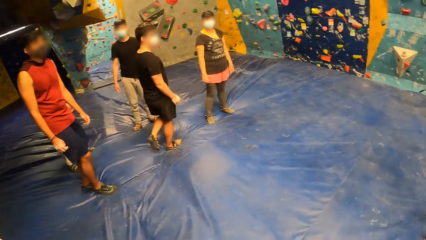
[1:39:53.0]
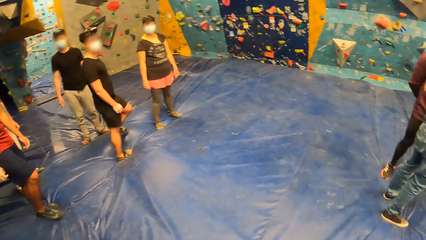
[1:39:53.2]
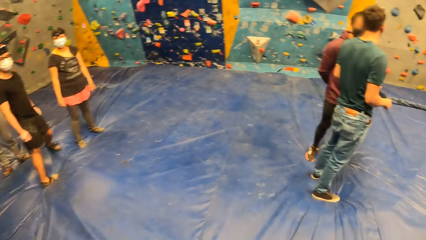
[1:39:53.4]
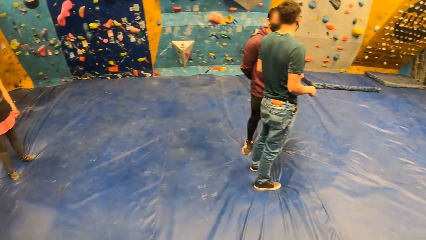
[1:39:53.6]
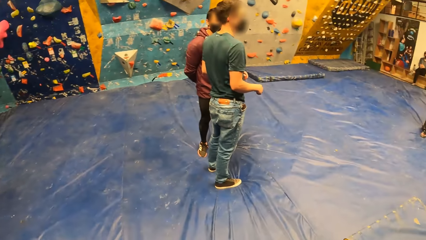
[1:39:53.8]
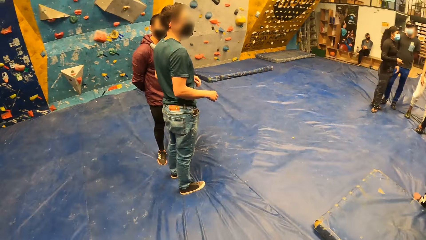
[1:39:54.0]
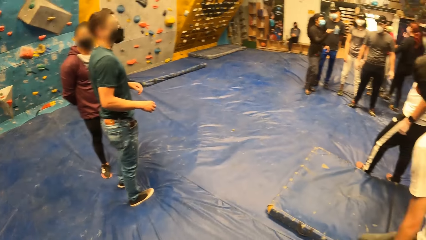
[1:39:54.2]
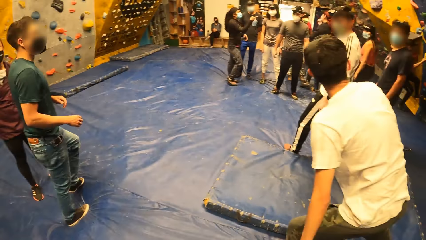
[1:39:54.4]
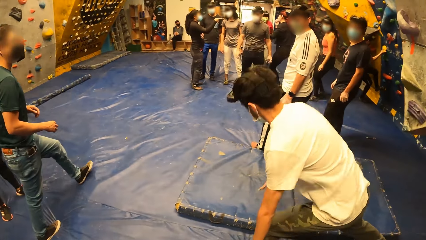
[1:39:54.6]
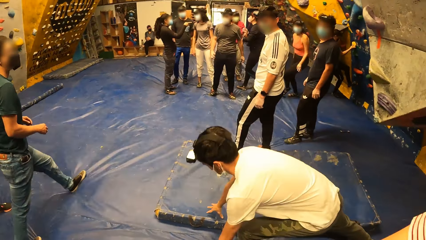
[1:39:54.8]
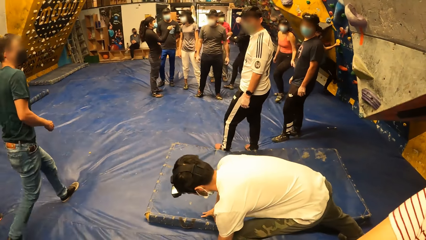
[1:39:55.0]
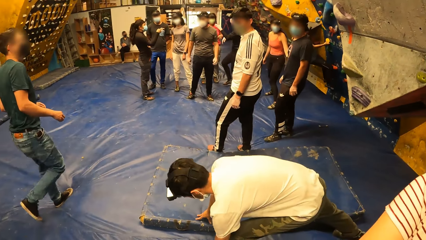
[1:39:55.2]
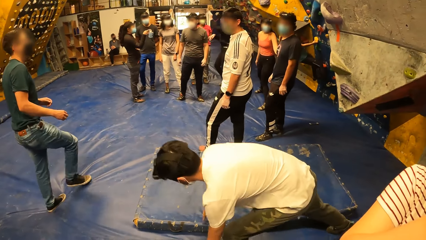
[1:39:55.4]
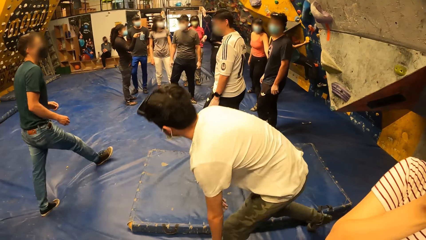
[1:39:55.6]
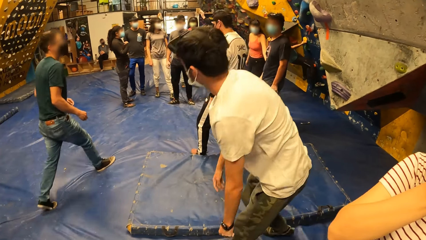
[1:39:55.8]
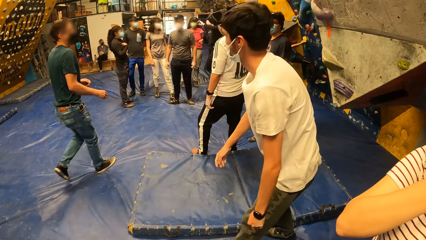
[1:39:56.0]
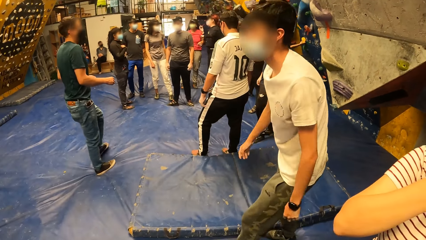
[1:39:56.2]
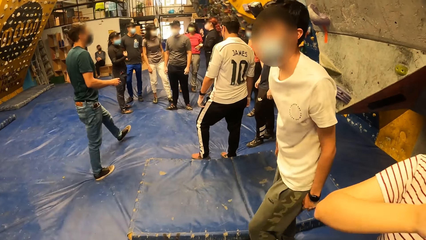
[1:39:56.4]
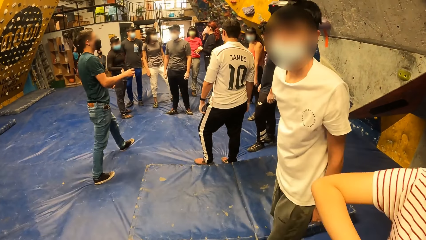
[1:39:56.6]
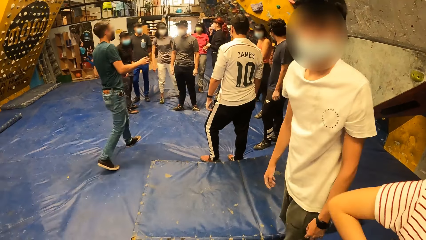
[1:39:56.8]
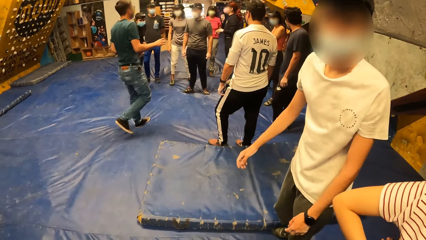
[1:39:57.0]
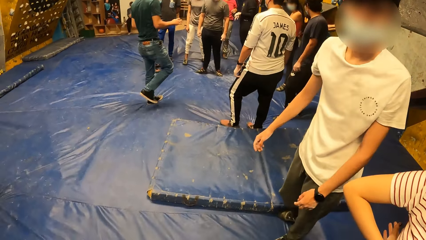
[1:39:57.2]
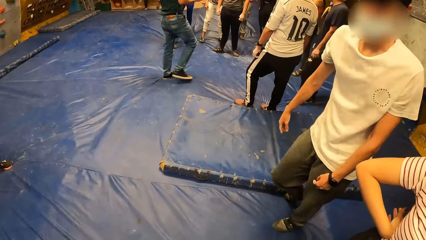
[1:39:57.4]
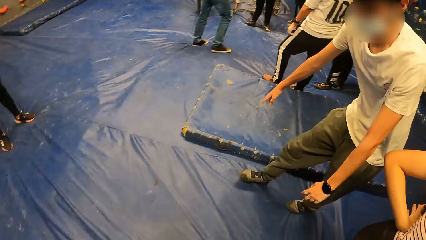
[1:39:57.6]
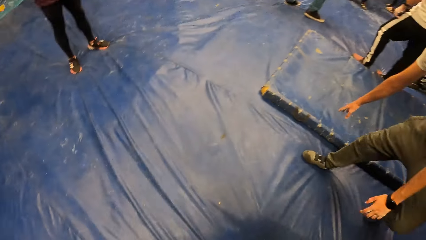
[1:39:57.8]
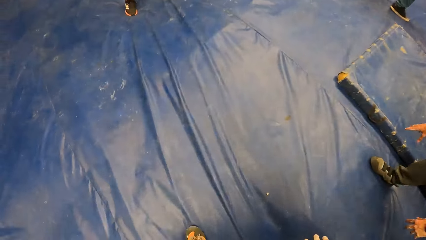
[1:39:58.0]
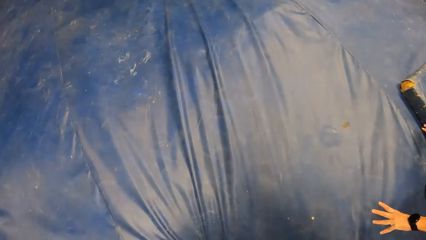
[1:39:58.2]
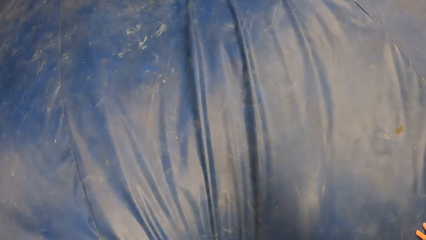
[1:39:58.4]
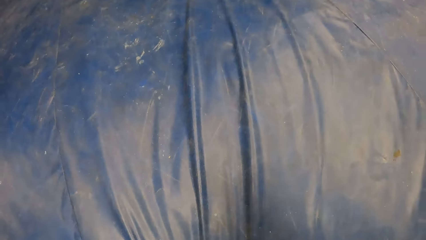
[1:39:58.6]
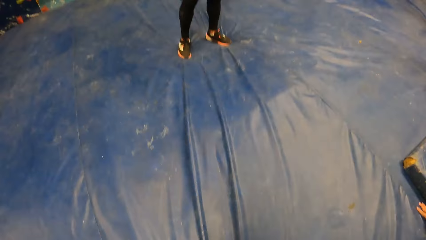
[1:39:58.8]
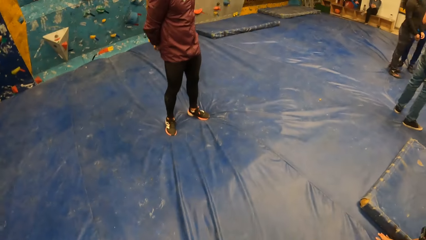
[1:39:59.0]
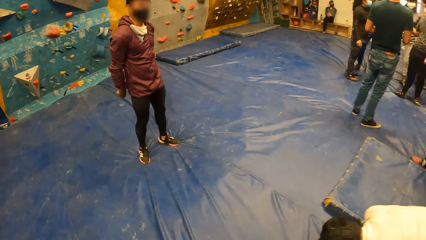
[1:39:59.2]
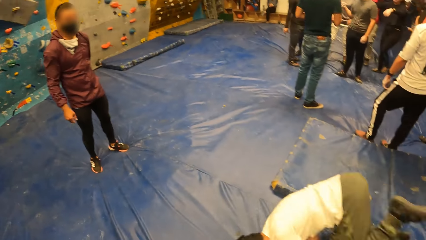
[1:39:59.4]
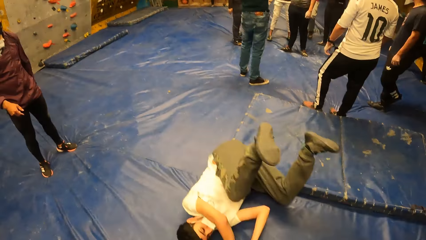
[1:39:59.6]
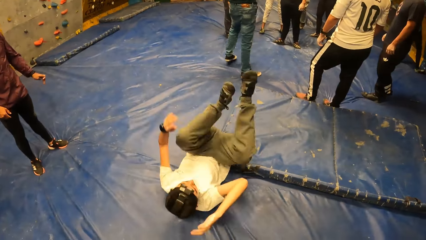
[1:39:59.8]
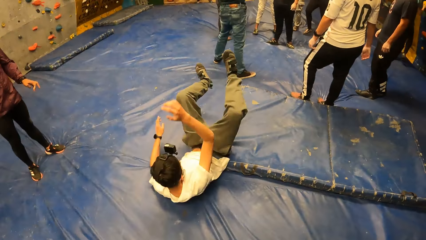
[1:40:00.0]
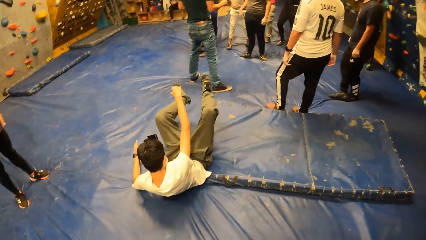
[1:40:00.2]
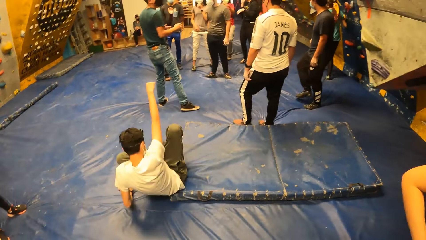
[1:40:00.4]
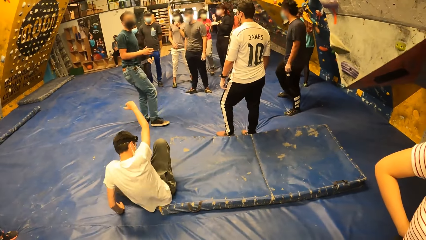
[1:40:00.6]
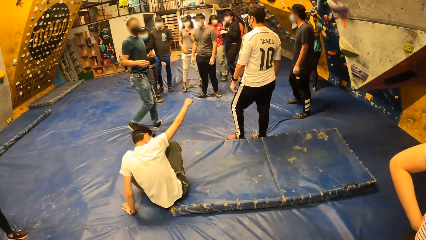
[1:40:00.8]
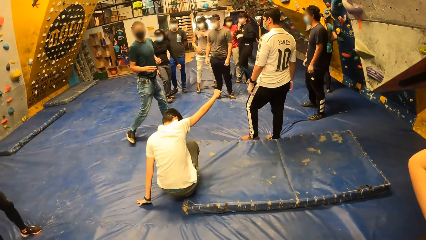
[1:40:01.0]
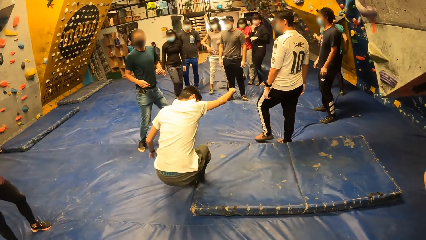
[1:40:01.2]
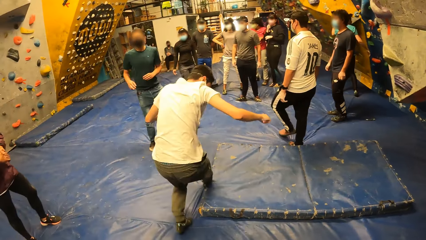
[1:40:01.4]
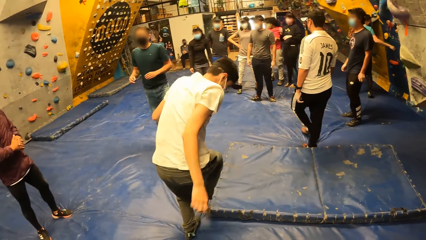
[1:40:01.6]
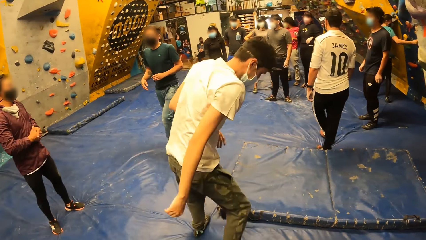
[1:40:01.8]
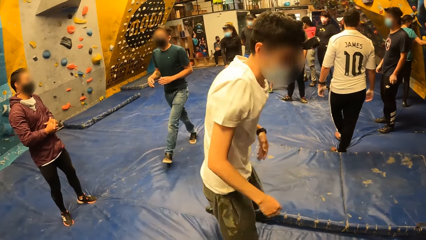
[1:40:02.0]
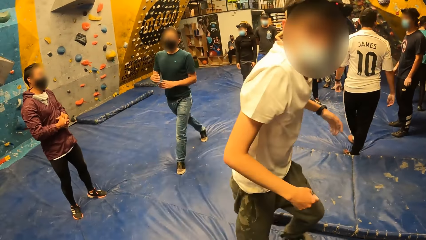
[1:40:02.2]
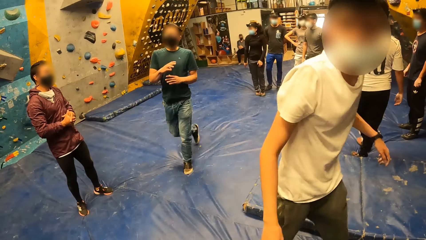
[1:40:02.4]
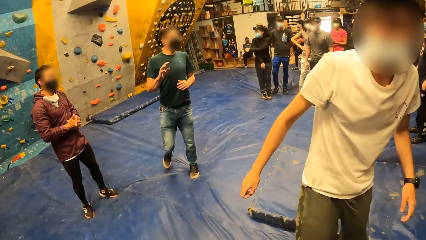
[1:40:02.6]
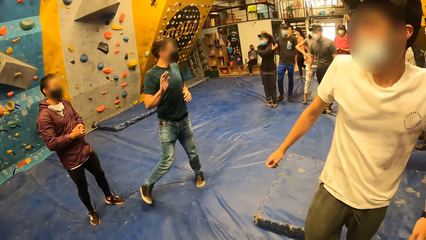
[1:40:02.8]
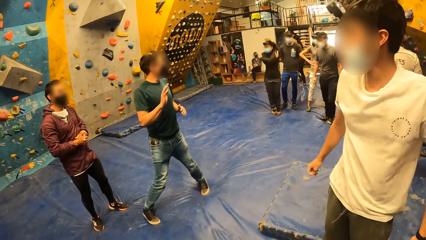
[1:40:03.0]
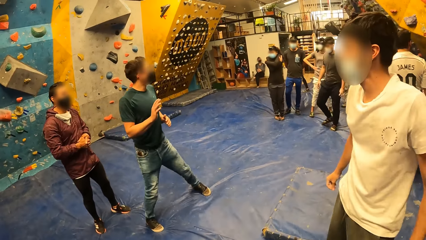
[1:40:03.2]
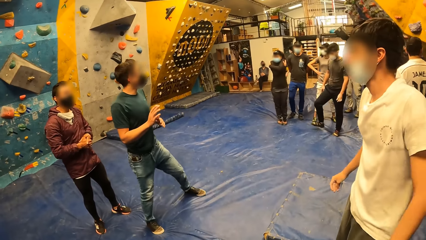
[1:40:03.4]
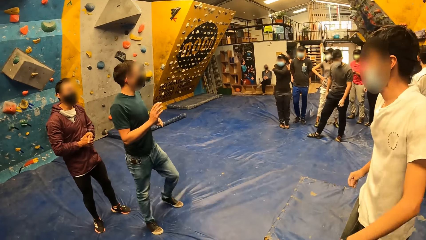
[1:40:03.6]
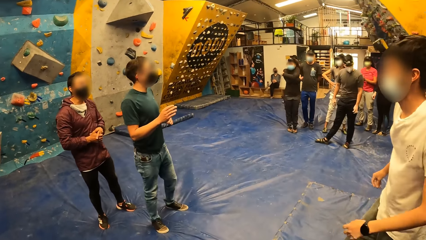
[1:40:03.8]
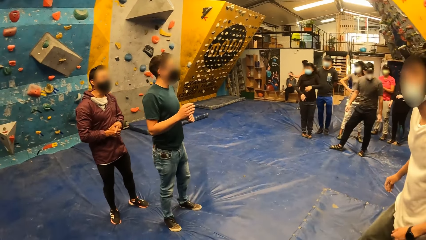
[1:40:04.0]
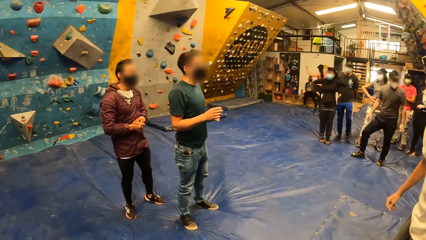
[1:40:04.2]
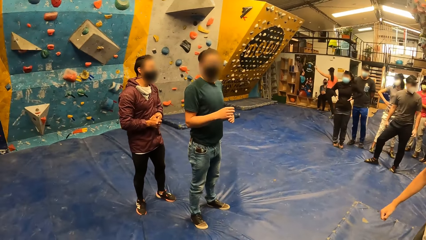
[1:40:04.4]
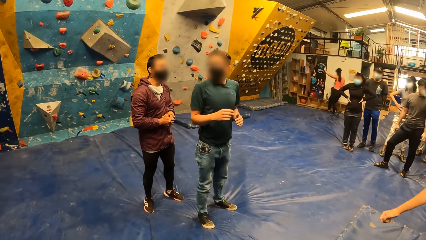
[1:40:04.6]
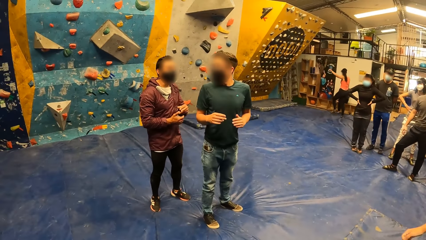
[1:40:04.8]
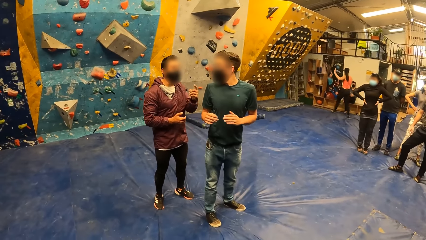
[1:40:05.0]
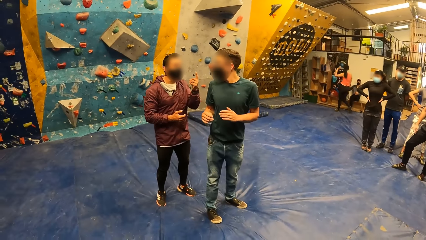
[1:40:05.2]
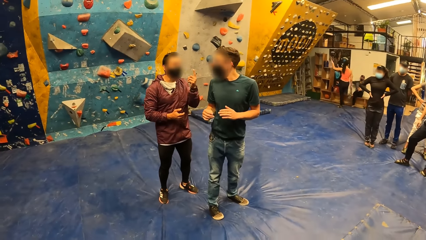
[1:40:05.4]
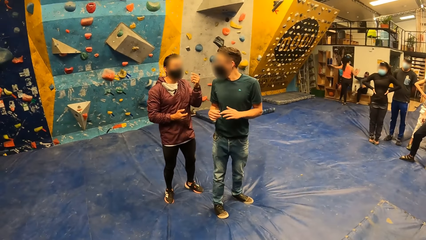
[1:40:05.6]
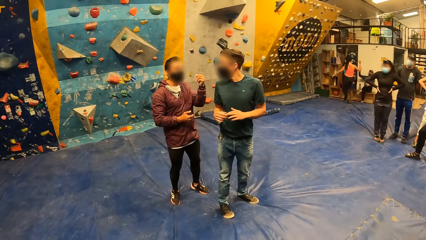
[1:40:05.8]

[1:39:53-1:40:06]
A person touches the floor. The person touches the floor again. The person falls on the ground.

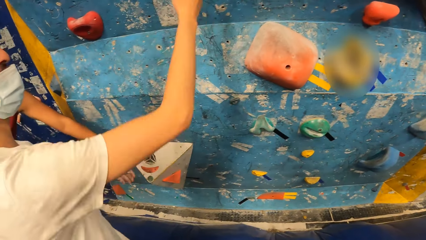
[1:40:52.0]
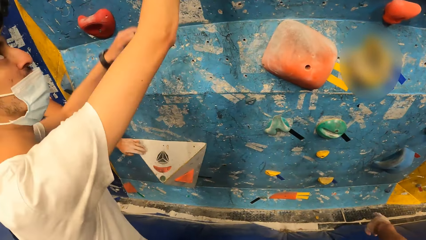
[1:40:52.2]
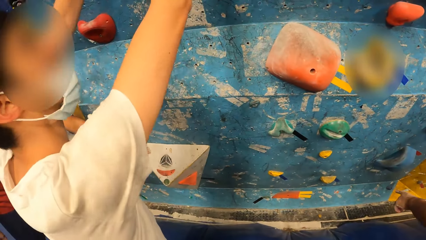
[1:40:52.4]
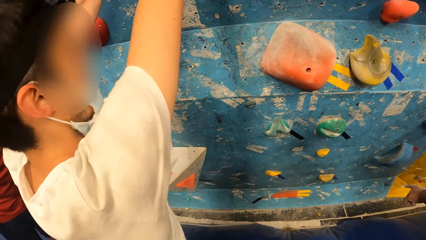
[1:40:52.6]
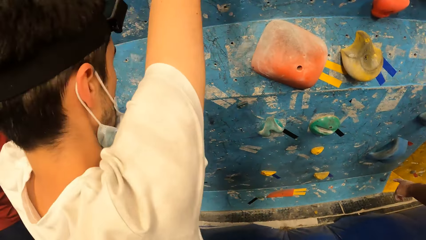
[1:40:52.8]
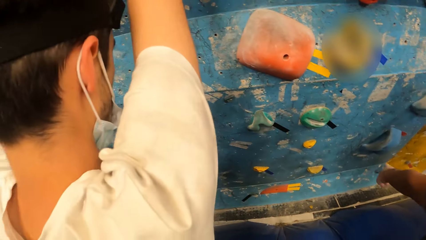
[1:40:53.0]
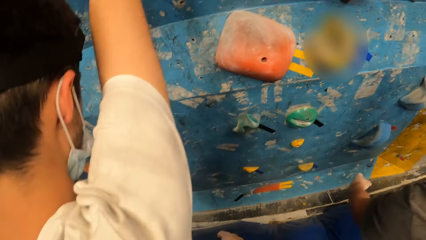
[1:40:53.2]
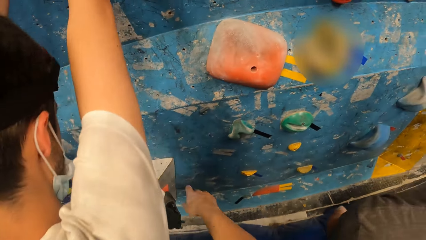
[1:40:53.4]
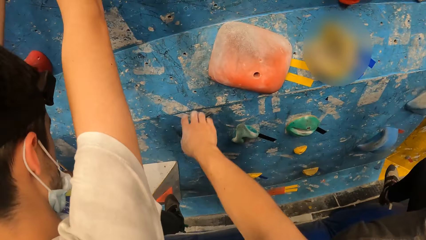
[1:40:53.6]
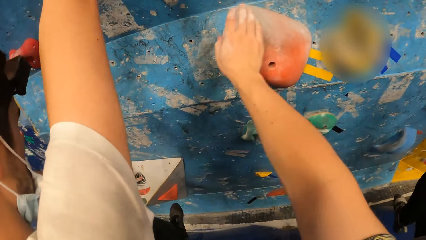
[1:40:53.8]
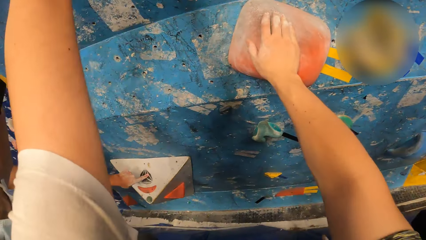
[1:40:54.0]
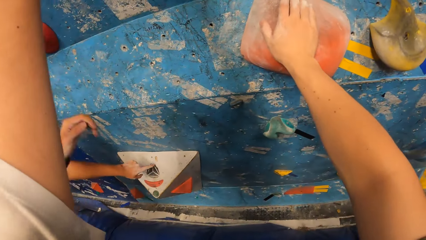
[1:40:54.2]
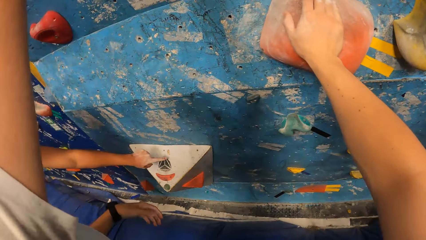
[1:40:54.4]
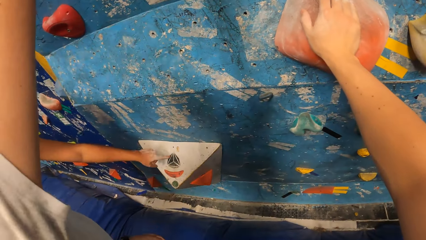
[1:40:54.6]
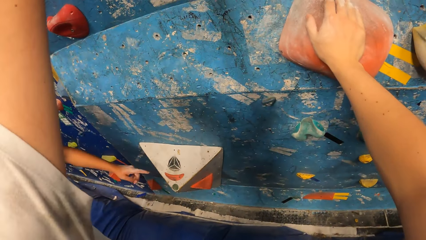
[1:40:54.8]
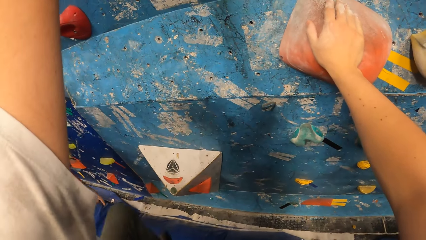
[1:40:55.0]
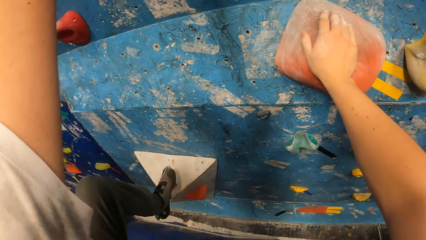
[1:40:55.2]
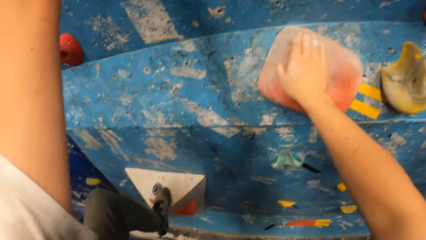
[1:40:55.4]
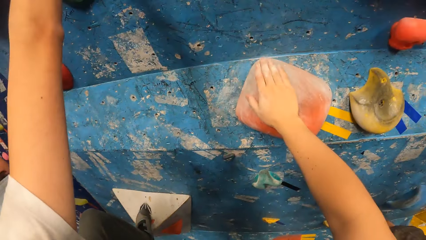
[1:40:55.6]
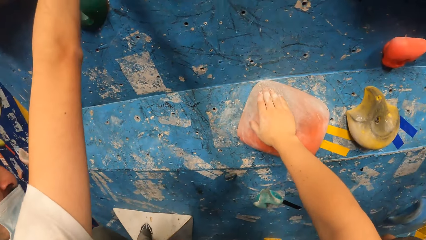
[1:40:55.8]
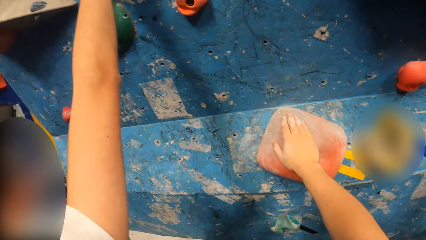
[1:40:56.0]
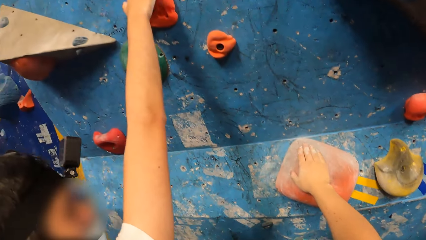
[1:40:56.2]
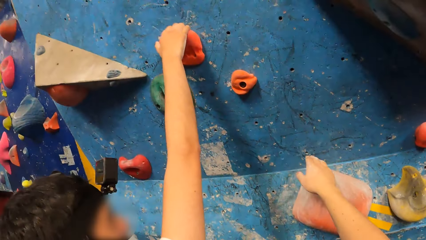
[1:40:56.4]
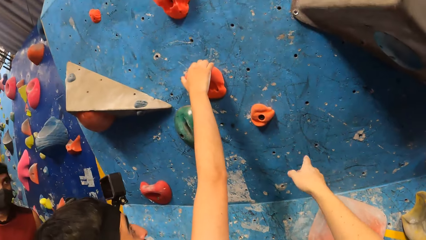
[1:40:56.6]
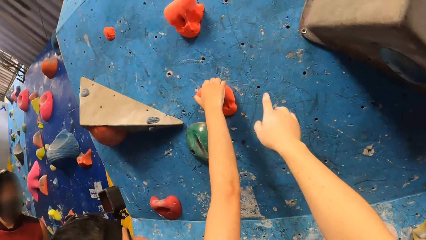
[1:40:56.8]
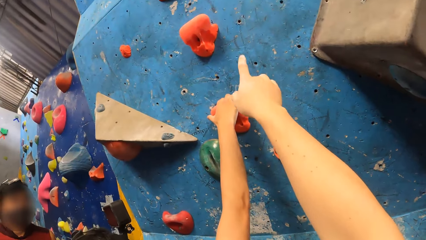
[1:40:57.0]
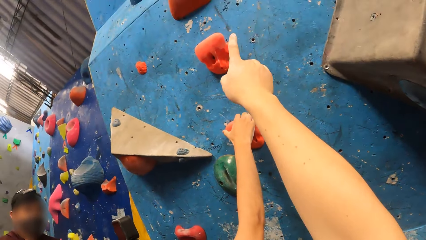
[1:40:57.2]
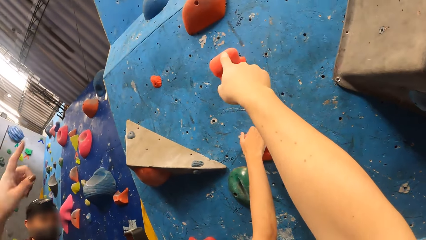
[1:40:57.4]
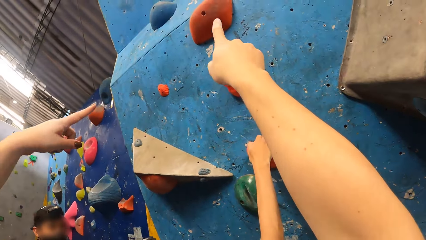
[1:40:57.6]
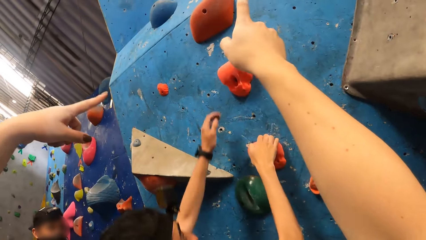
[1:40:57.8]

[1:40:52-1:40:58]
The camera wearer touches a rock climbing hold or jug with her right hand. A man puts his foot on a jug and touches the jug. The camera wearer interacts with the man. The man climbs the rock climbing hold with both hands.
